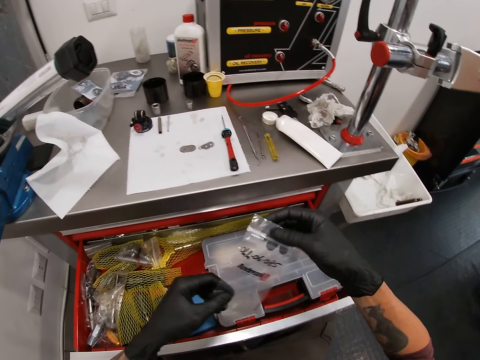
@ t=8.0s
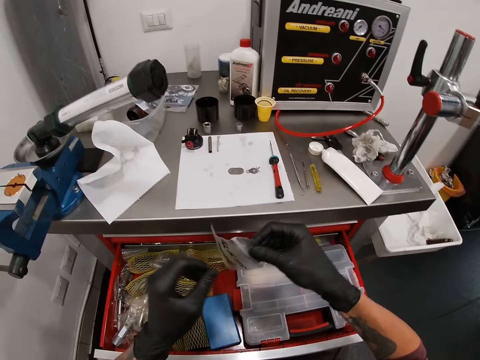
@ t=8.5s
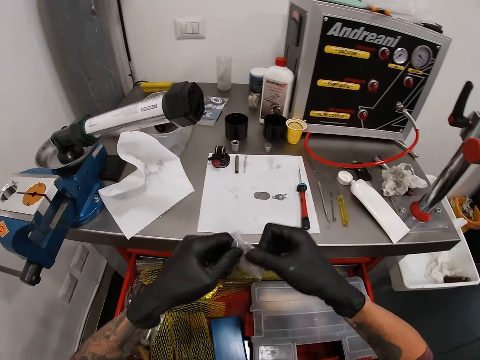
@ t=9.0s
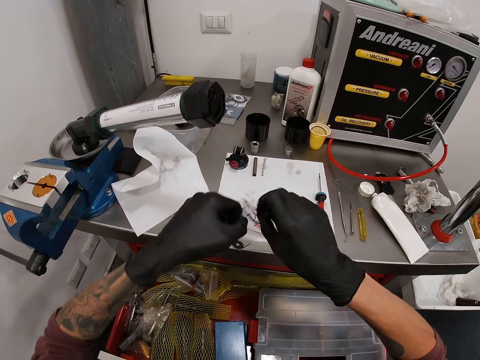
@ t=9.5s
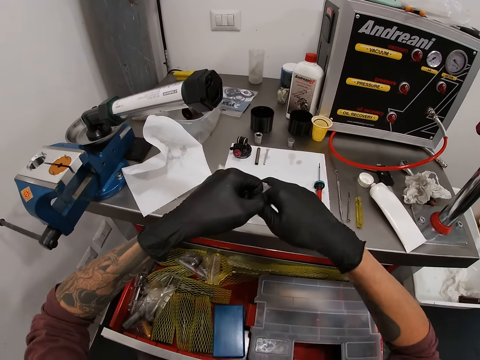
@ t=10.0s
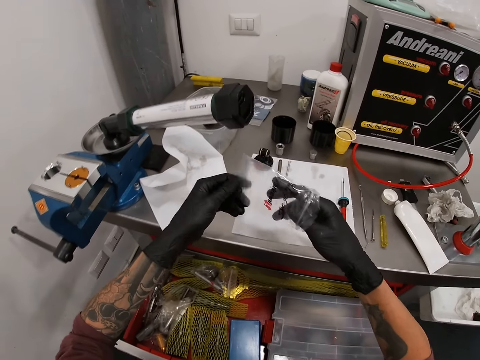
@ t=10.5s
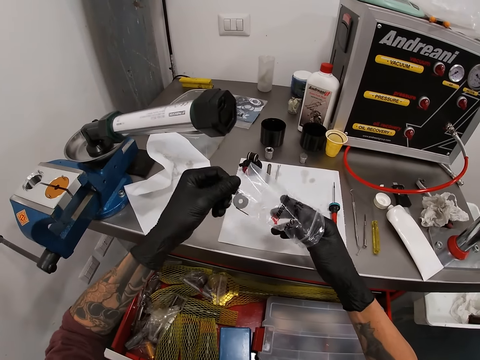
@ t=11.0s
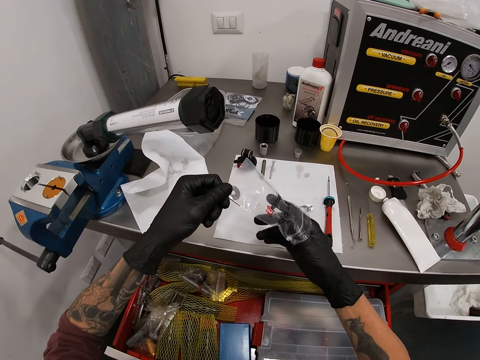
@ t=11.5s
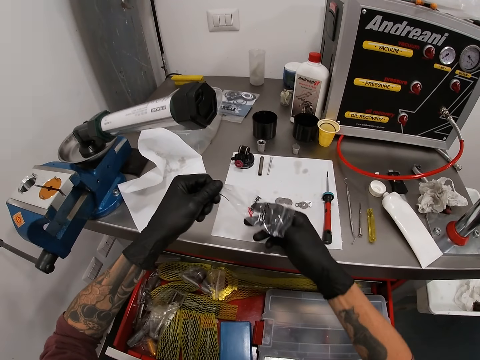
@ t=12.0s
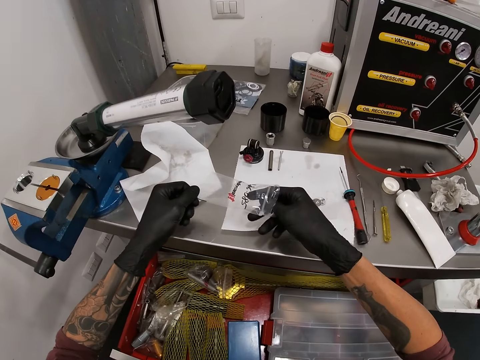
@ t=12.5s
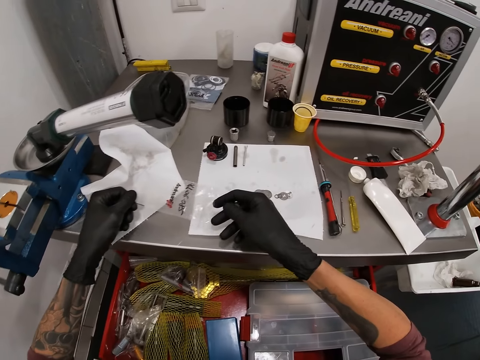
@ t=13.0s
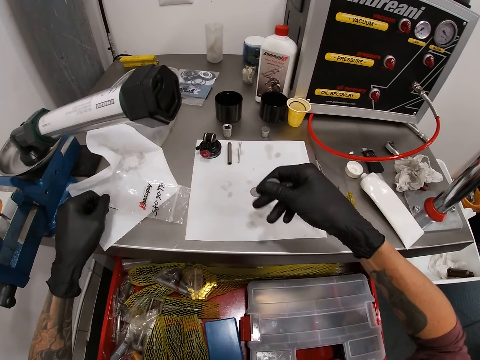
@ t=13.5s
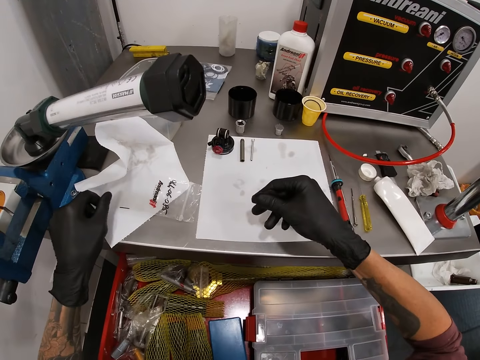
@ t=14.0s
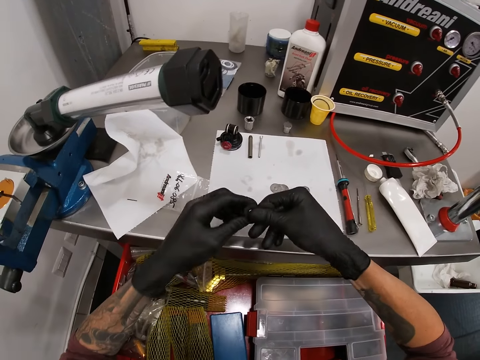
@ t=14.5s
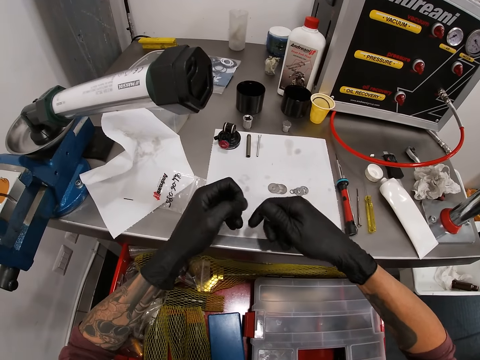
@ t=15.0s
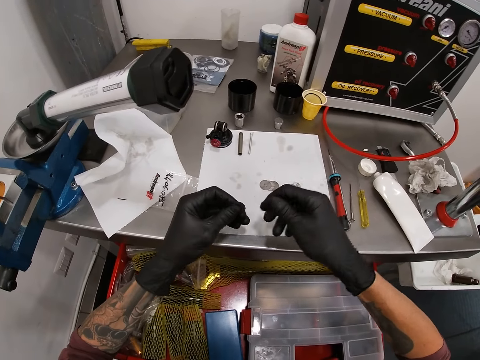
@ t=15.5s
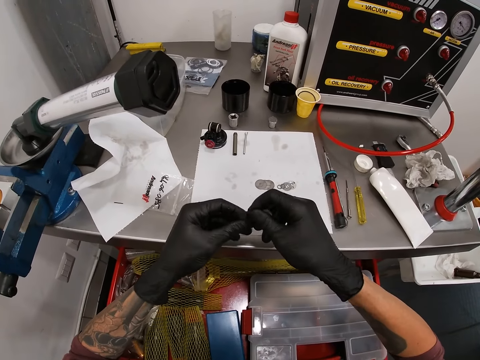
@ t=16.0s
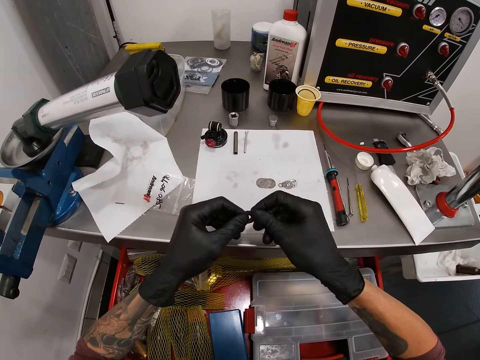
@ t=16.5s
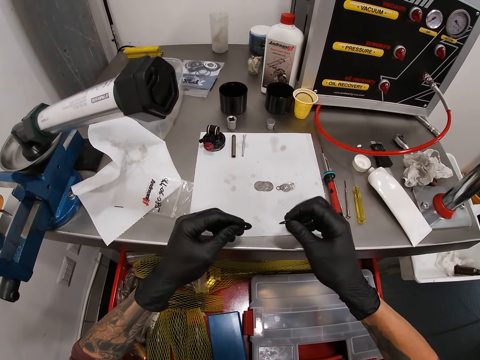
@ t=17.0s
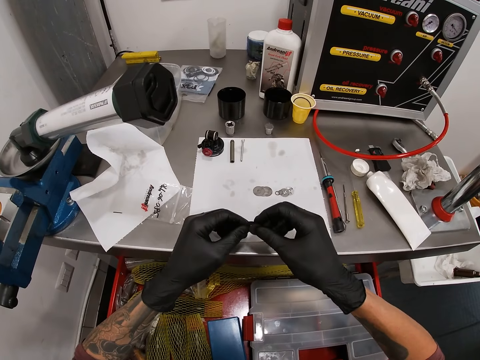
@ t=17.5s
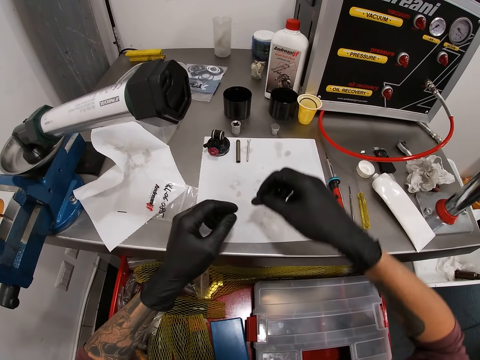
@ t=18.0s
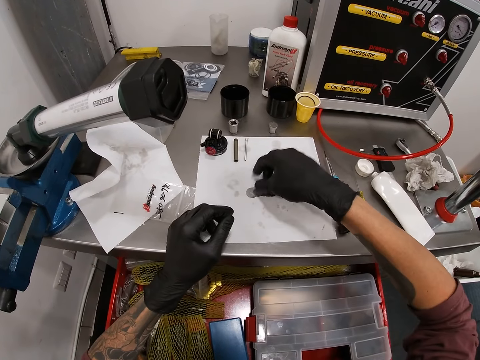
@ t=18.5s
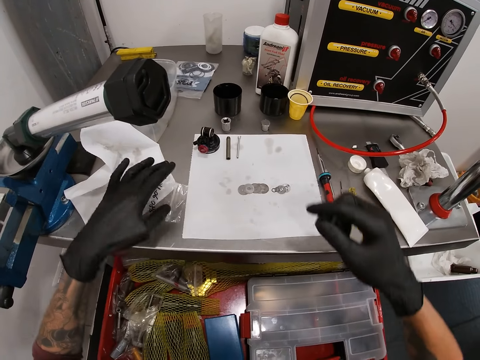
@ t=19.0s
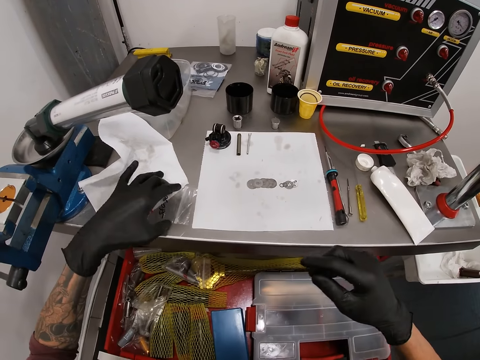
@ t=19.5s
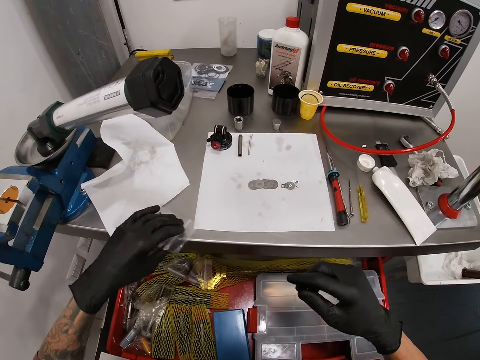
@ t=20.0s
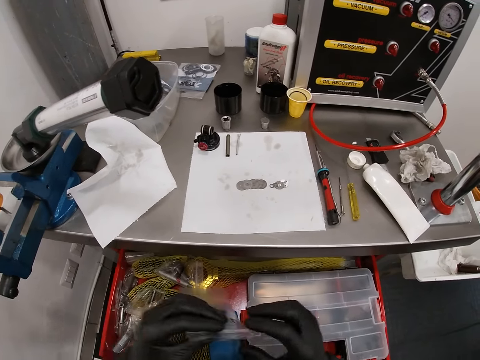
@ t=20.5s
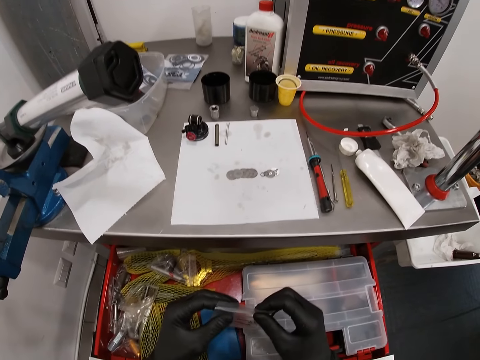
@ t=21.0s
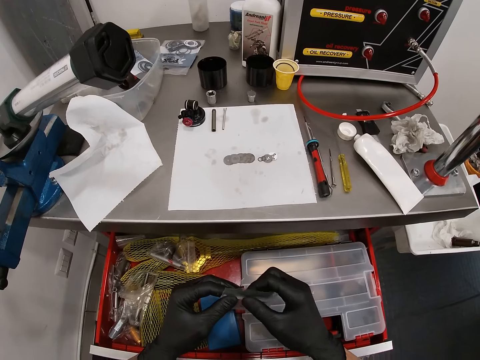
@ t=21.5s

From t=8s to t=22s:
The camera wearer unseals the polymer bag with his gloved hands. He picks some ring metals from the polymer bag with his right gloved hand. He drops the polymer bag on the table with his left gloved hand. He wipes something. He holds the ring metals in his gloved hands. He drops the ring metals on the table with his right gloved hand. He seals the polymer bag with both hands. He picks up the polythene.

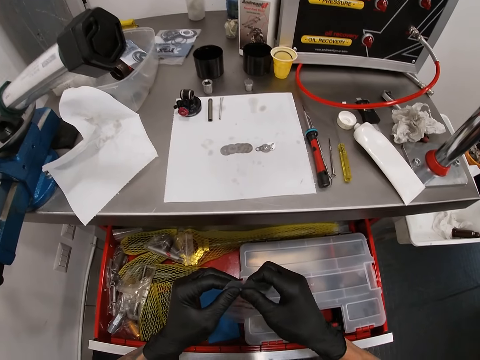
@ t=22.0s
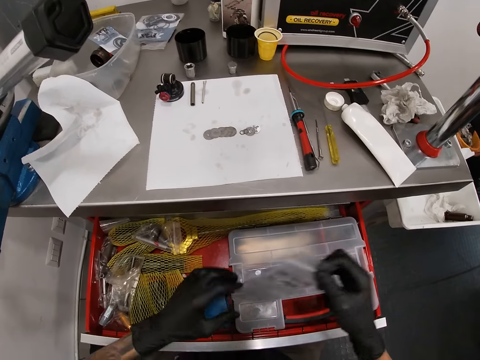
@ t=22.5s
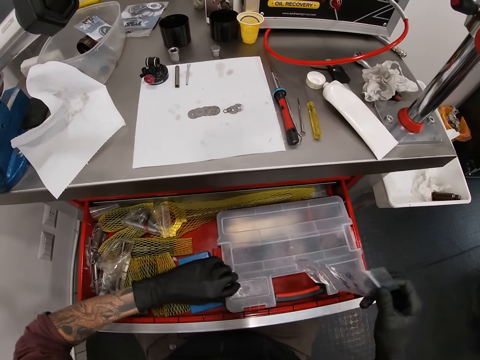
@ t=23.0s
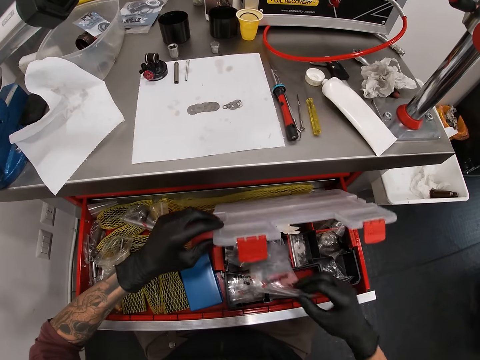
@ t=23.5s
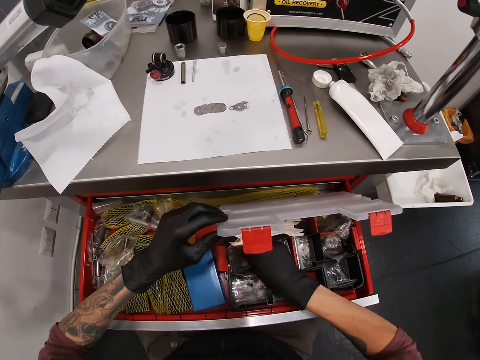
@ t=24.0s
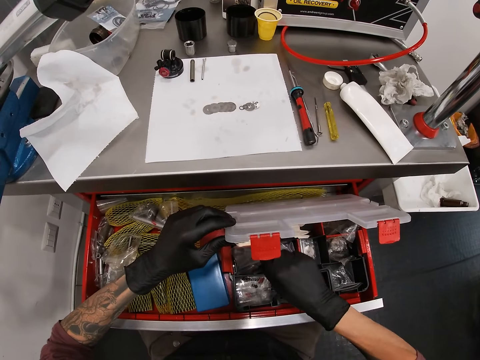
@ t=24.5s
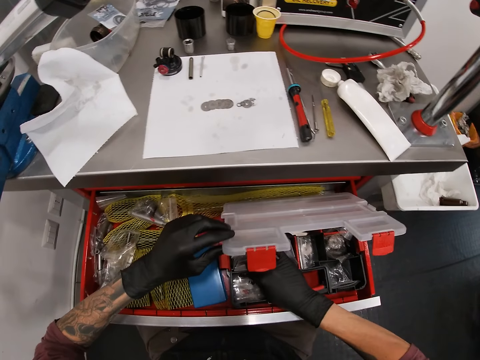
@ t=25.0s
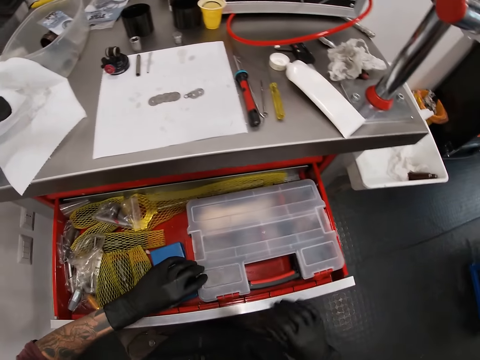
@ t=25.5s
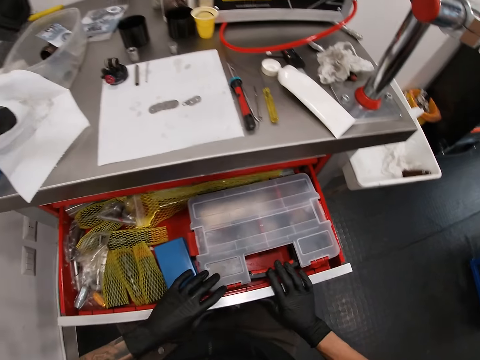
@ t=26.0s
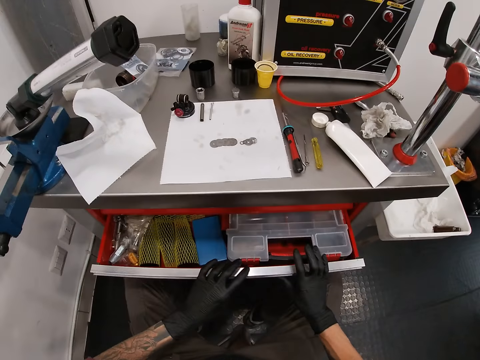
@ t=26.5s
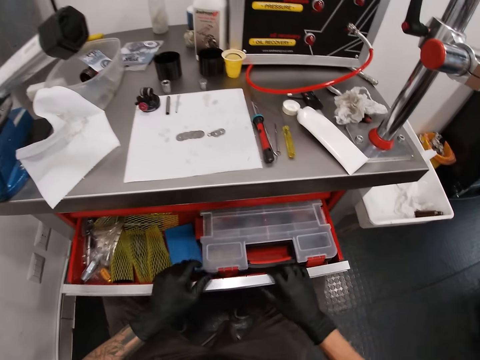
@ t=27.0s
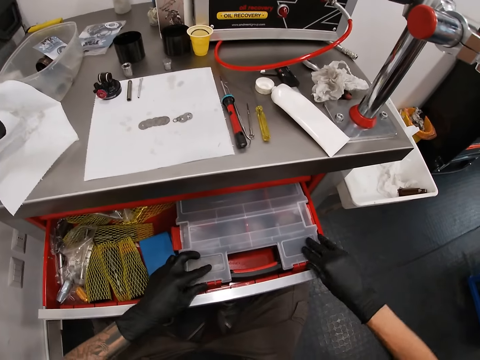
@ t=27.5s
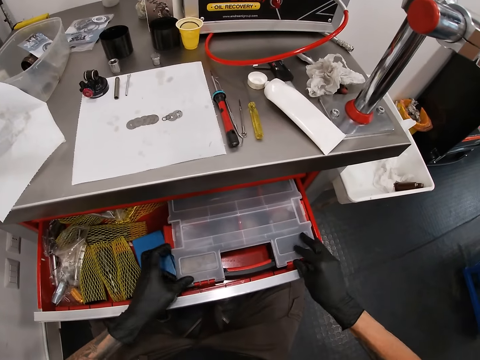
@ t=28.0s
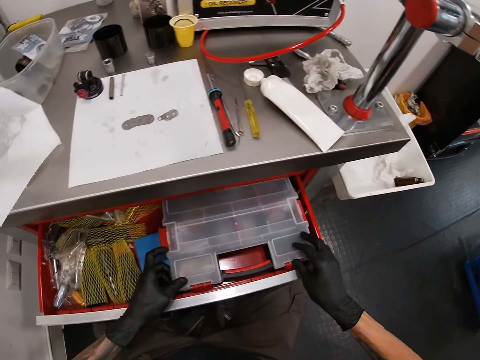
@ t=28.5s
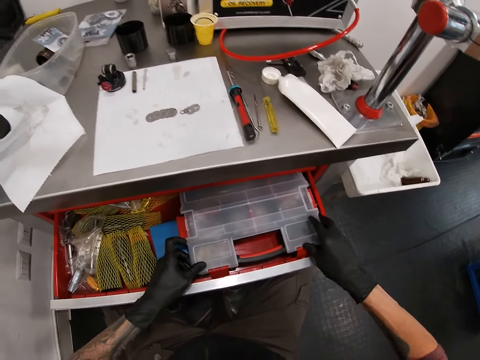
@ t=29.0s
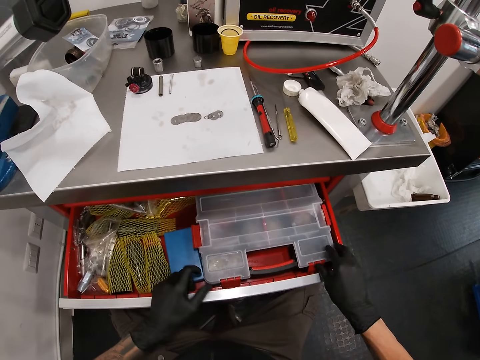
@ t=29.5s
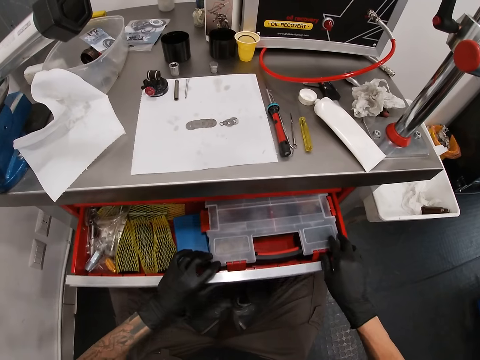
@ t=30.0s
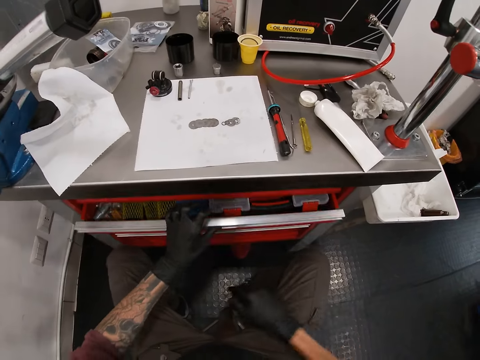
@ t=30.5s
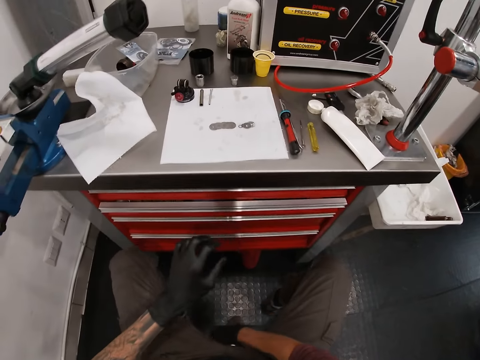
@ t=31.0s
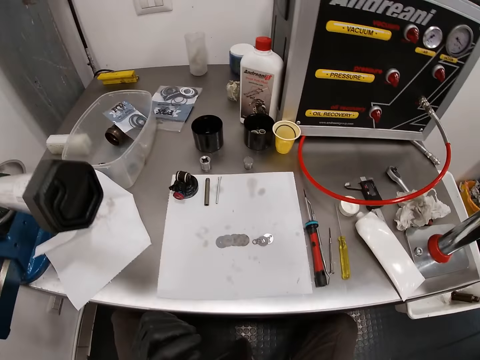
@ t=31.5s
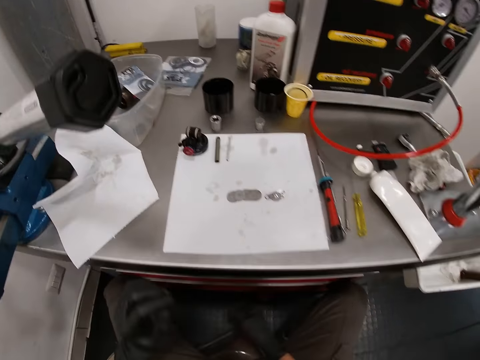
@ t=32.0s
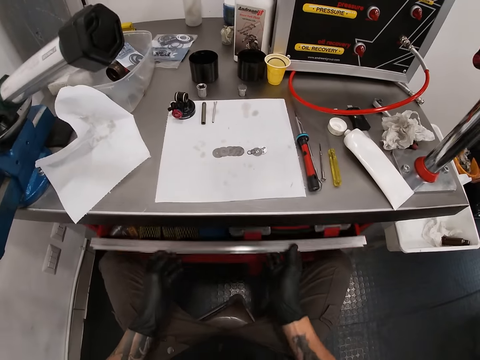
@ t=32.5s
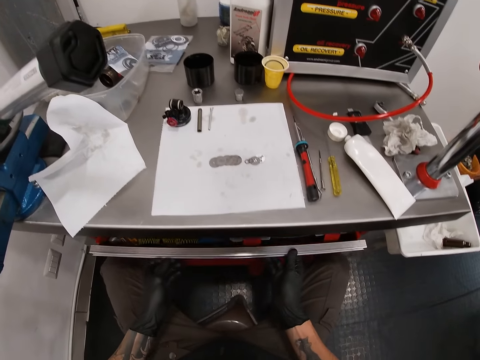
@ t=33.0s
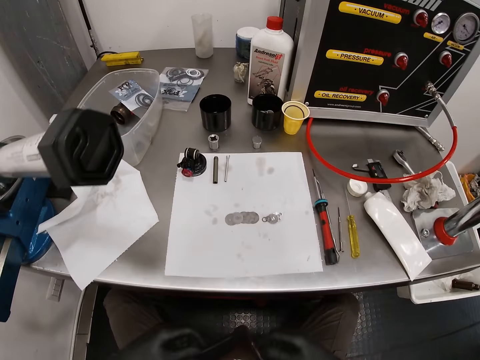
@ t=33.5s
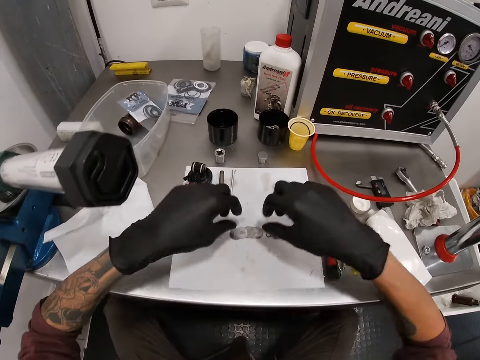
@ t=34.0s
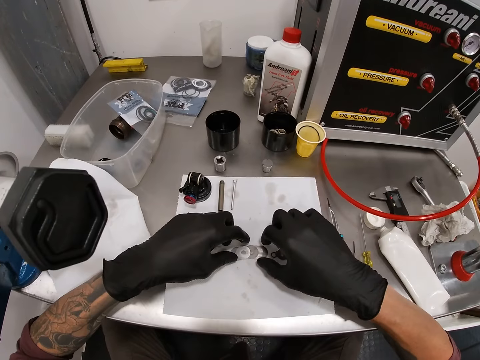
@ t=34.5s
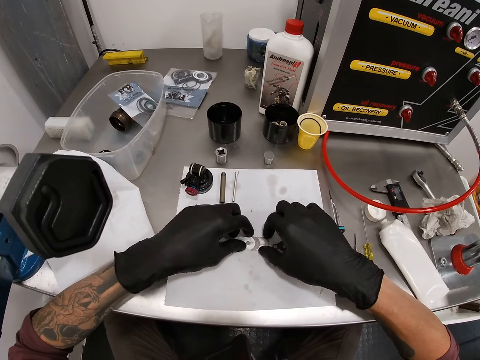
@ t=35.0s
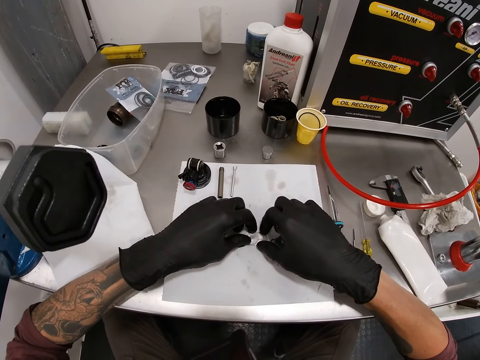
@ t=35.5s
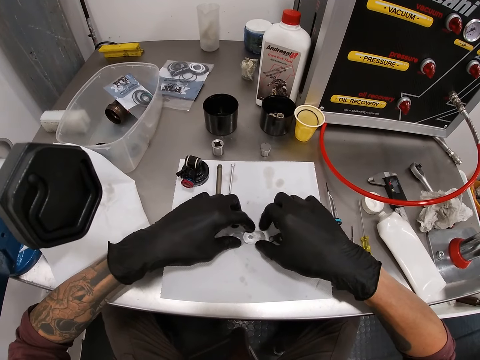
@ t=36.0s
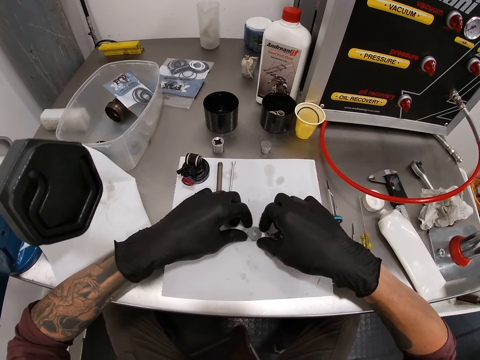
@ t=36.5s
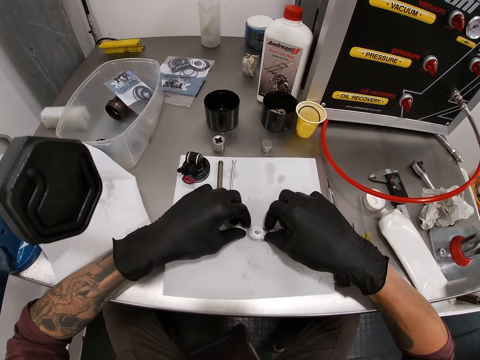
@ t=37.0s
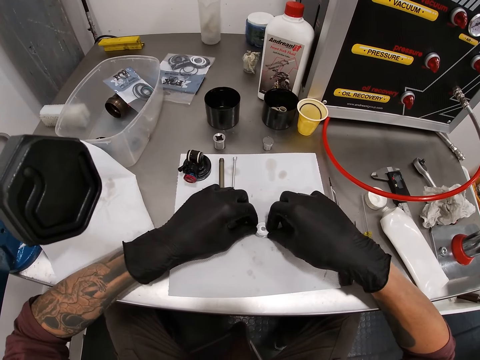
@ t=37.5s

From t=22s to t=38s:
The camera wearer puts the polymer bag in the tool case or tool box with his gloved hands. He opens the tool box. He closes the tool case with his left gloved hand. He closes the drawer with his gloved hands. He tightens the tool case with his gloved hands. He closes the drawer with his gloved hands. He moves a stool forward with his right gloved hand. He opens the drawer with his gloved hands. He closes the drawer with his gloved hands. He holds something on the table. He stacks the ring metals on the table with his gloved hands.
